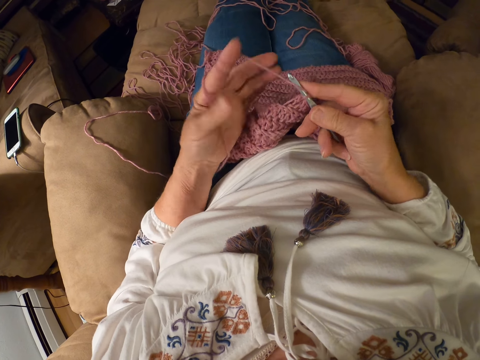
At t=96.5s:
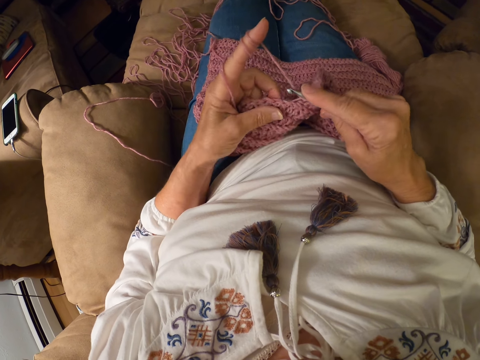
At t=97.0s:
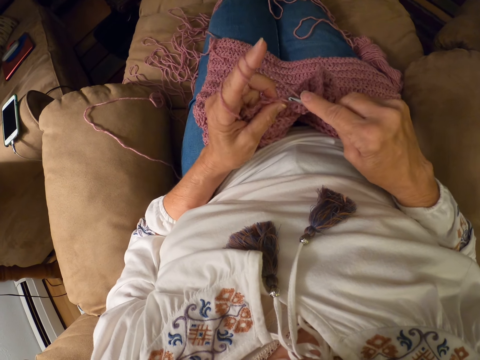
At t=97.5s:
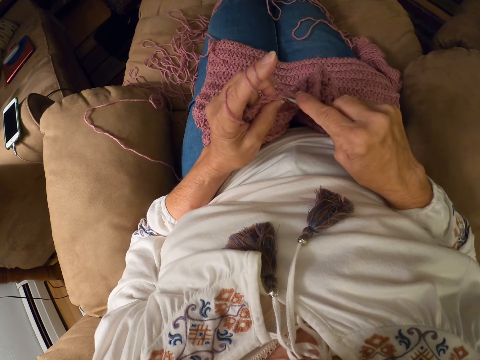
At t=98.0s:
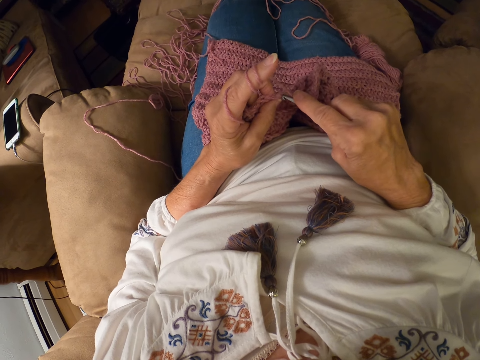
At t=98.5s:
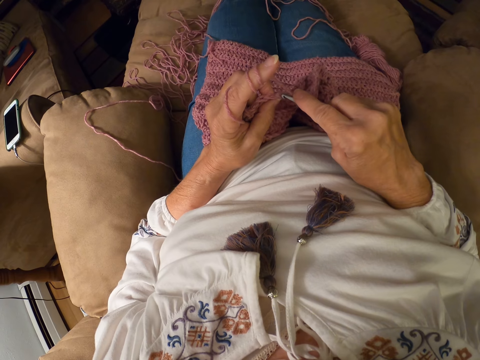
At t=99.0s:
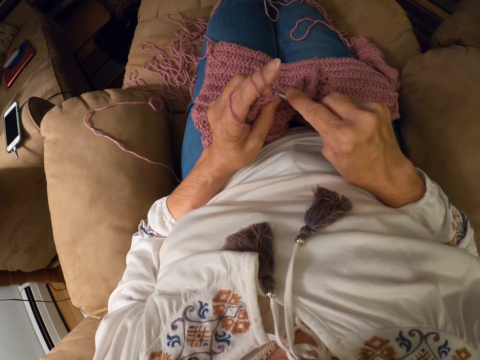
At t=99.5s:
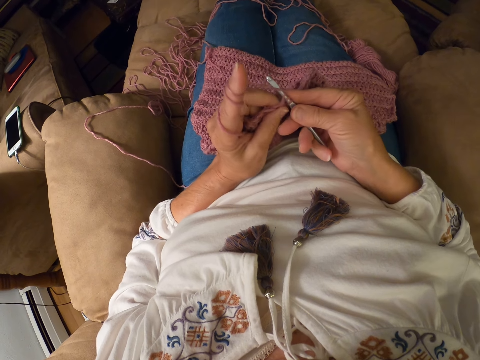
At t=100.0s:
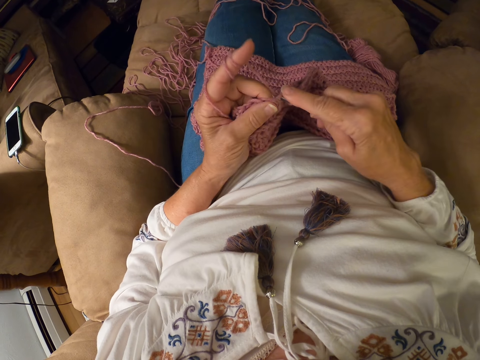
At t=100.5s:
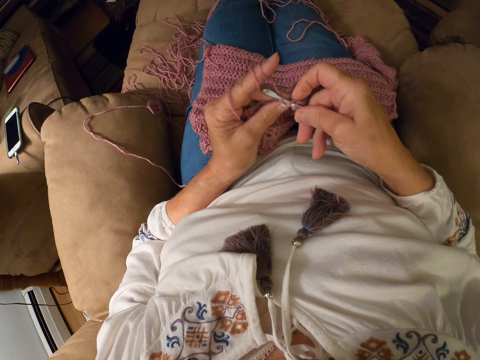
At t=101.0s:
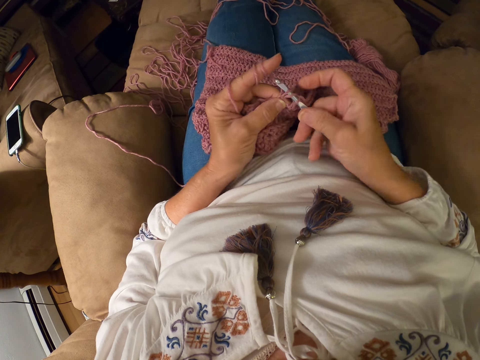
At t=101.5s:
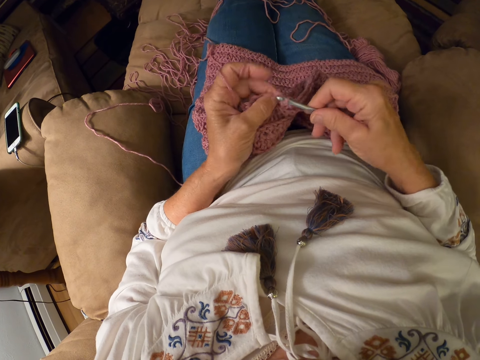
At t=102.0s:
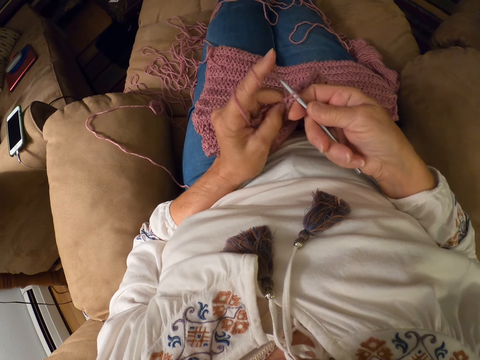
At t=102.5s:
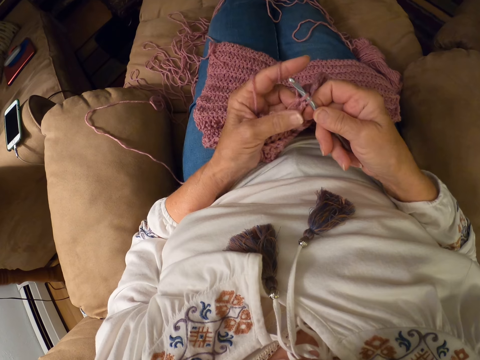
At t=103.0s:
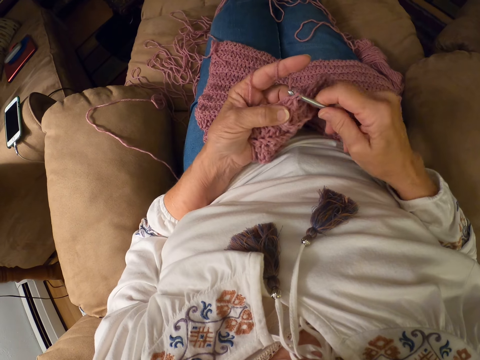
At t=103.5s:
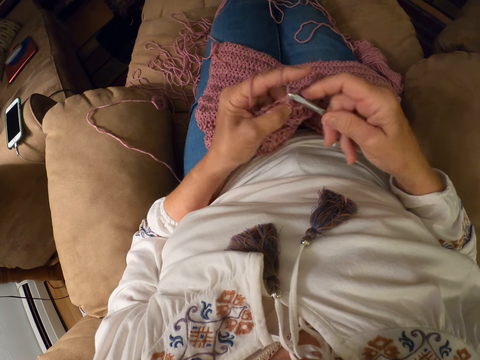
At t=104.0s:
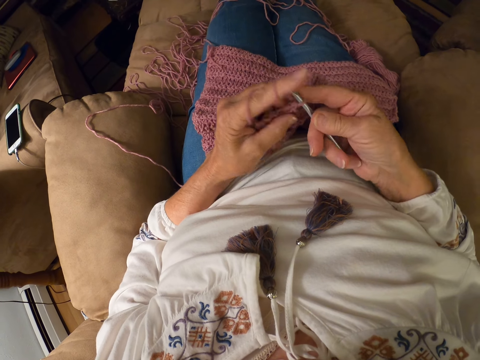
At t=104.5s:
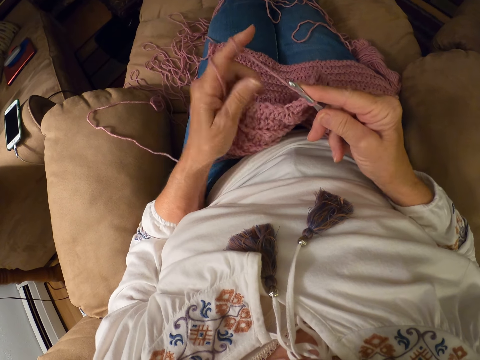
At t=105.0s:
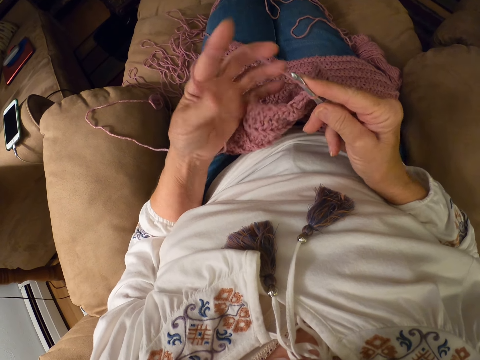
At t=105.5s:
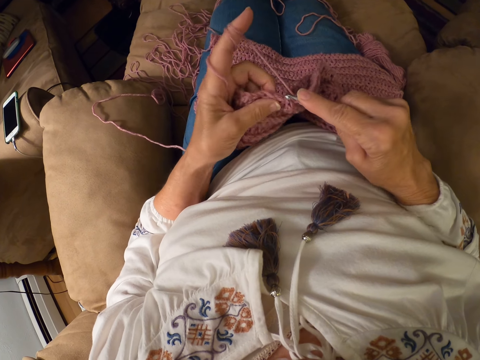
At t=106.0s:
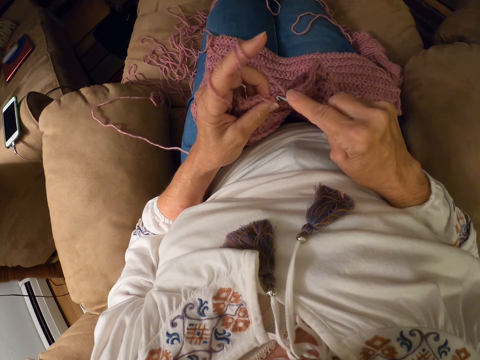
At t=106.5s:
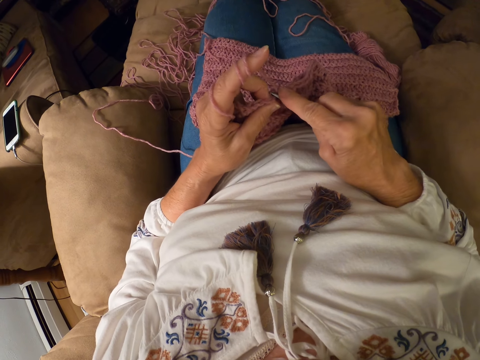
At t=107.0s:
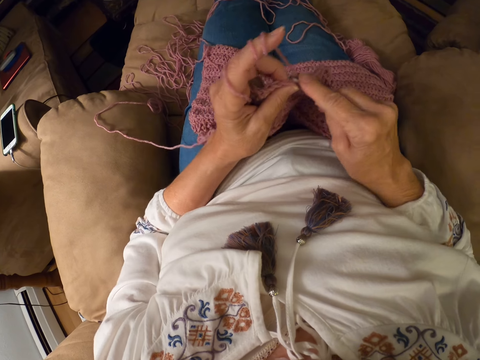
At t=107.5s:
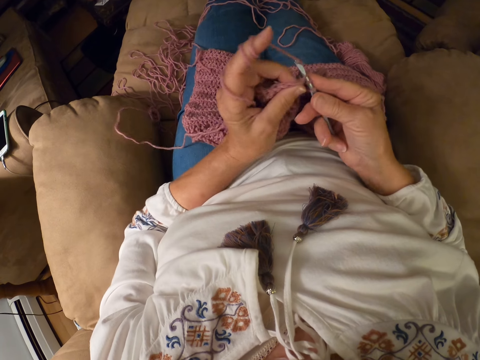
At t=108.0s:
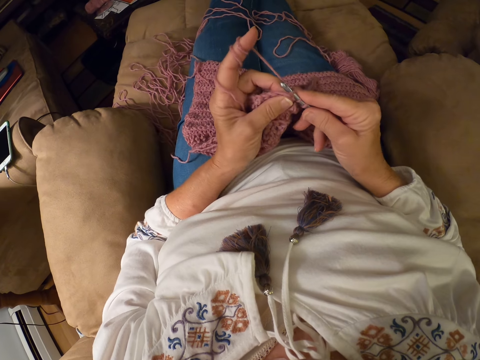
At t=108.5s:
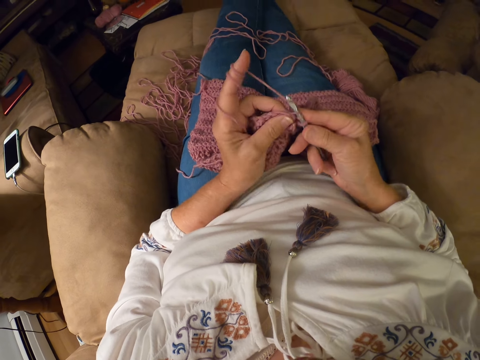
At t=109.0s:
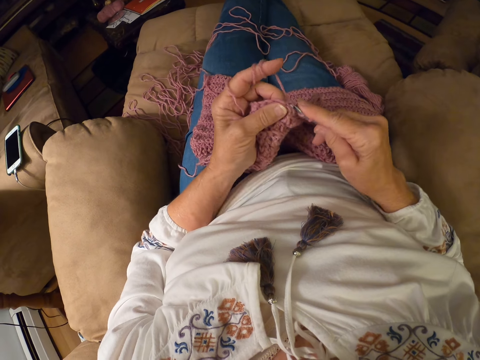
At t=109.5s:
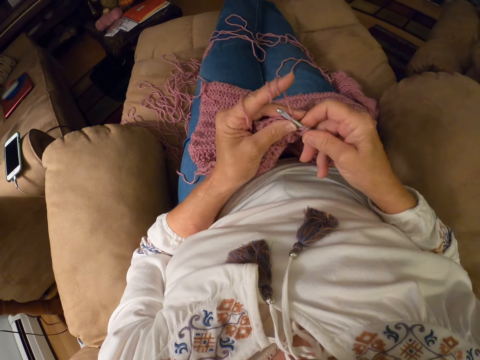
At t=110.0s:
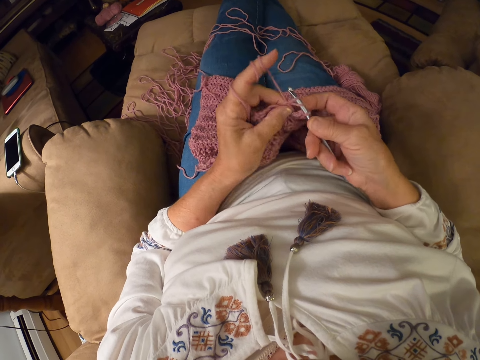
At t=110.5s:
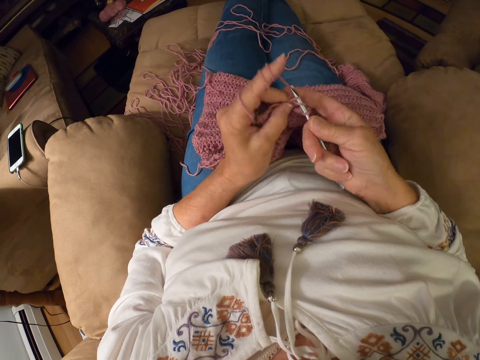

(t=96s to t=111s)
The camera wearer rolls the yarn around her left index finger. She crochets with the yarn. She rolls the yarn around her left index finger. She crochets with the yarn.

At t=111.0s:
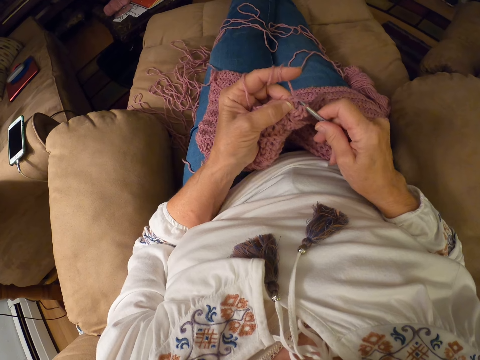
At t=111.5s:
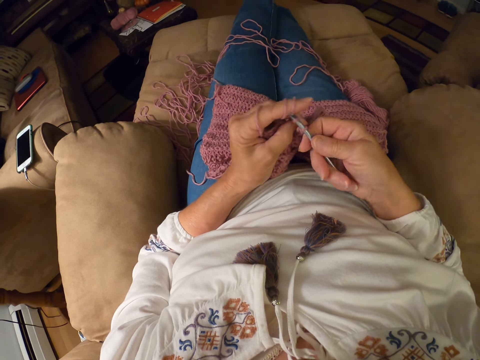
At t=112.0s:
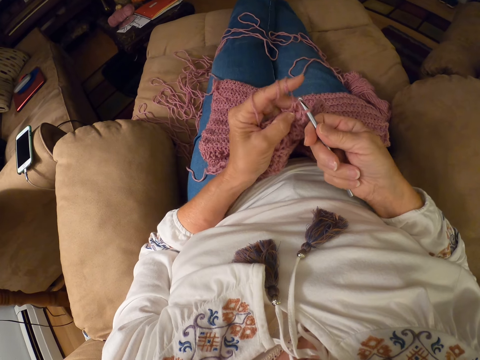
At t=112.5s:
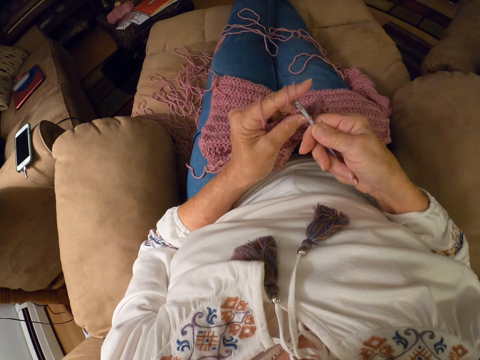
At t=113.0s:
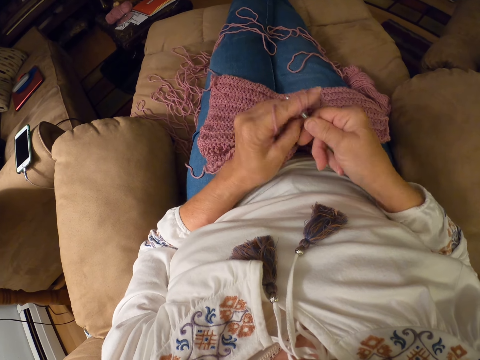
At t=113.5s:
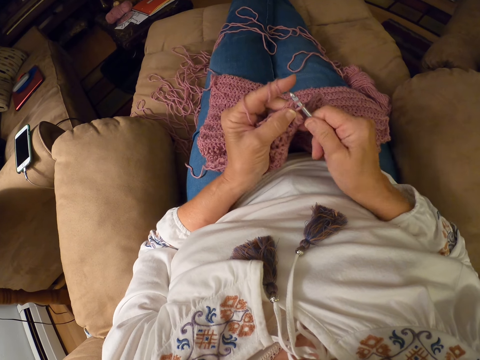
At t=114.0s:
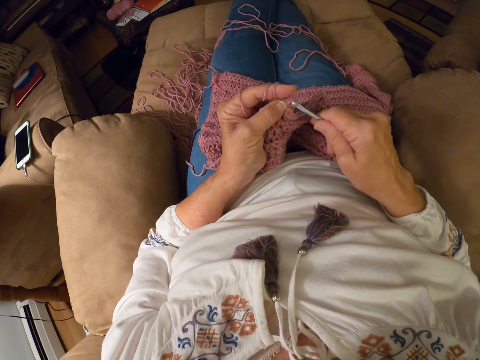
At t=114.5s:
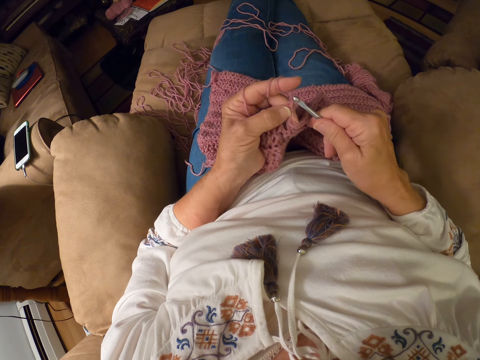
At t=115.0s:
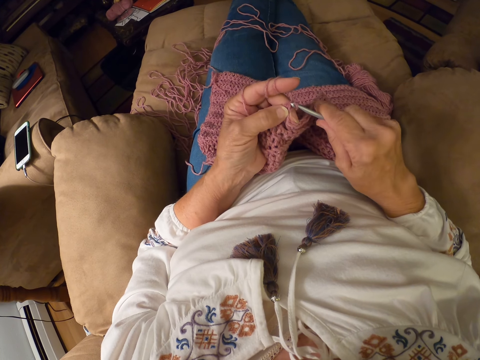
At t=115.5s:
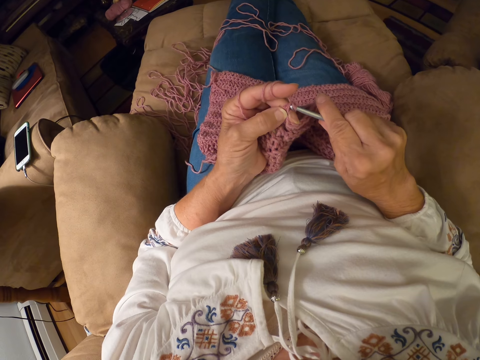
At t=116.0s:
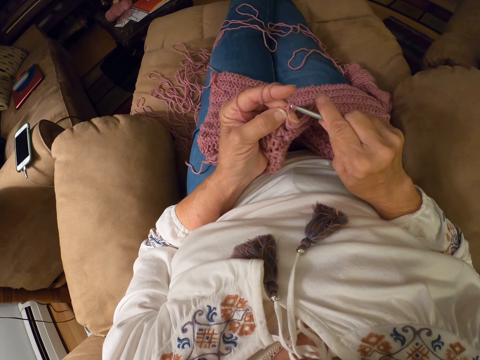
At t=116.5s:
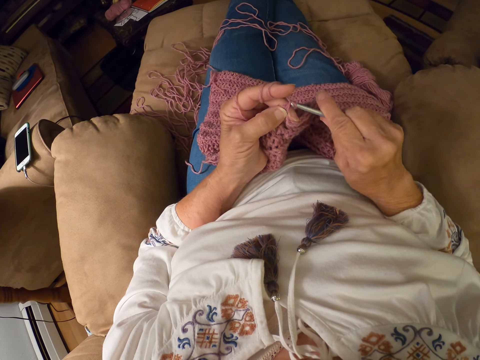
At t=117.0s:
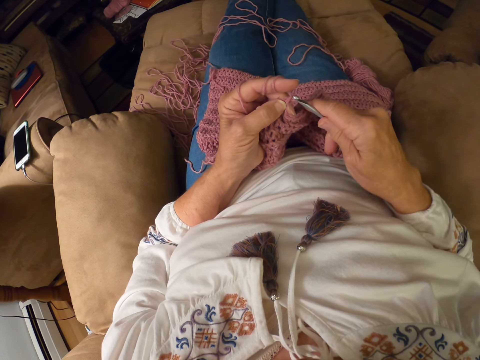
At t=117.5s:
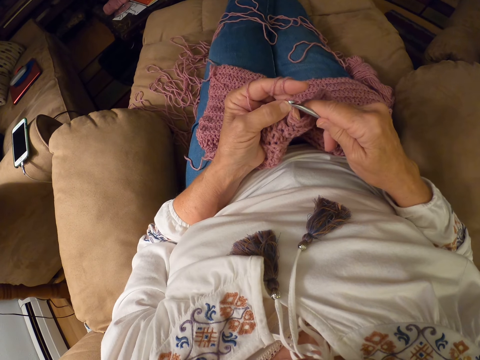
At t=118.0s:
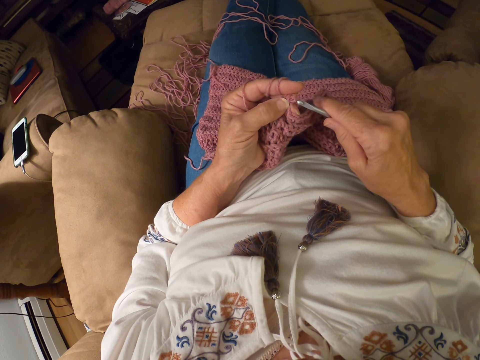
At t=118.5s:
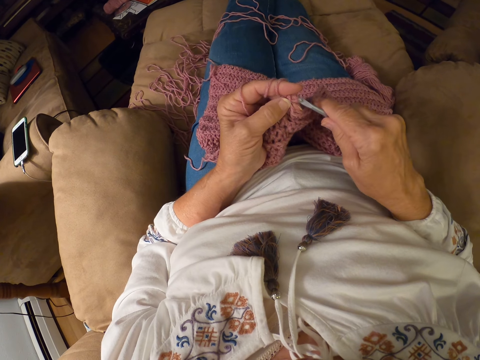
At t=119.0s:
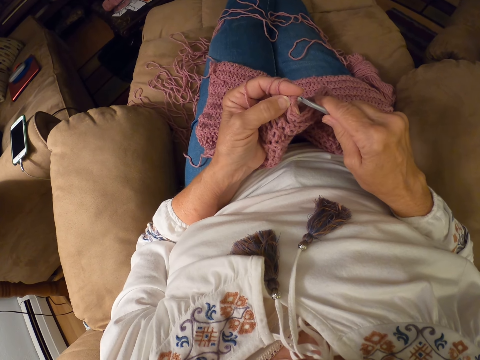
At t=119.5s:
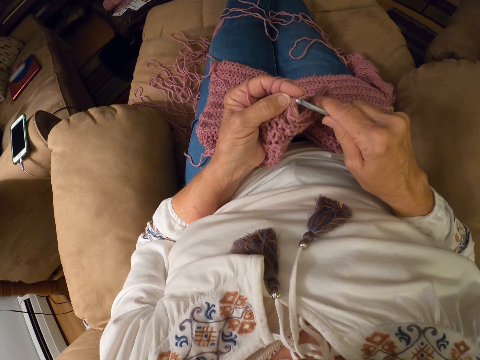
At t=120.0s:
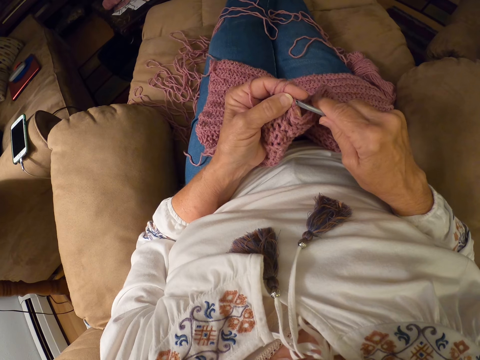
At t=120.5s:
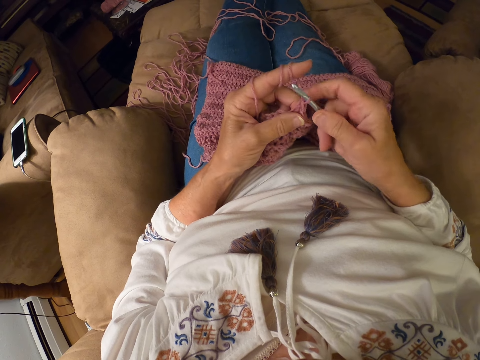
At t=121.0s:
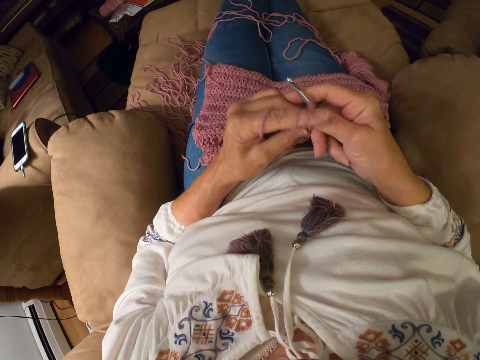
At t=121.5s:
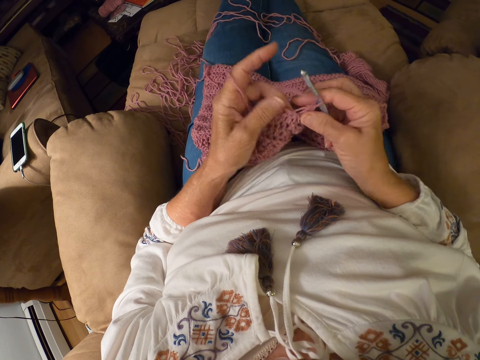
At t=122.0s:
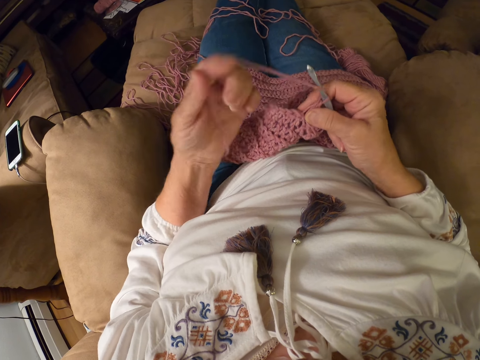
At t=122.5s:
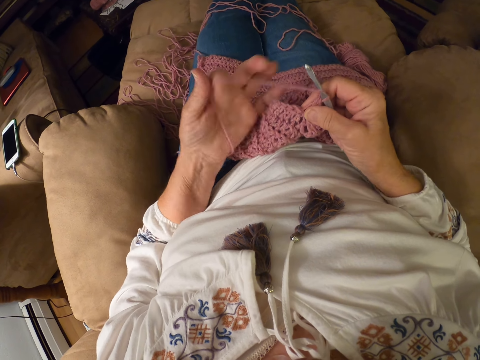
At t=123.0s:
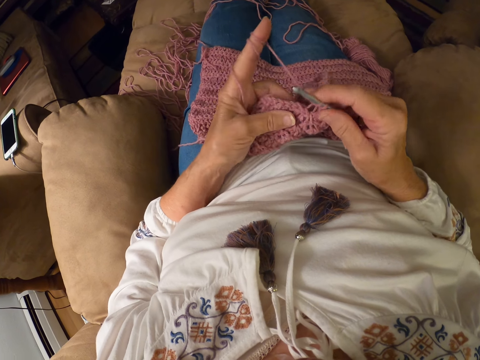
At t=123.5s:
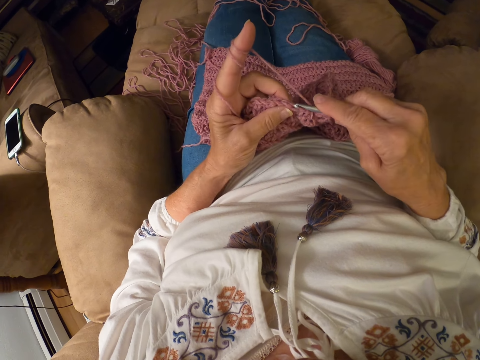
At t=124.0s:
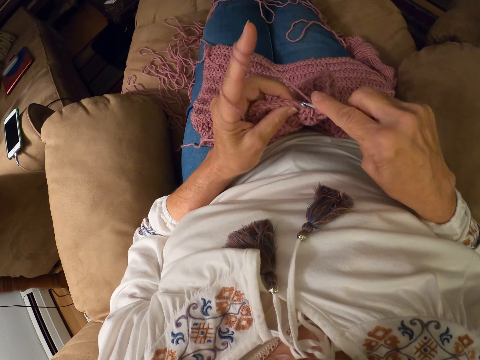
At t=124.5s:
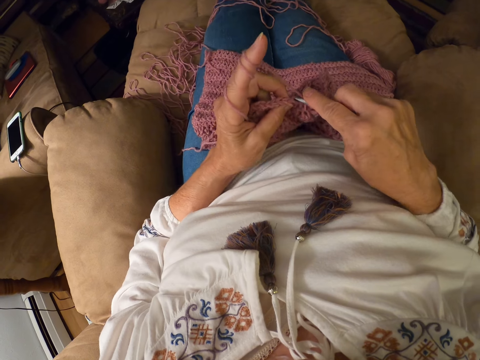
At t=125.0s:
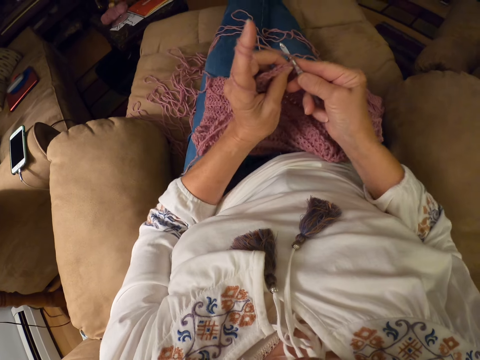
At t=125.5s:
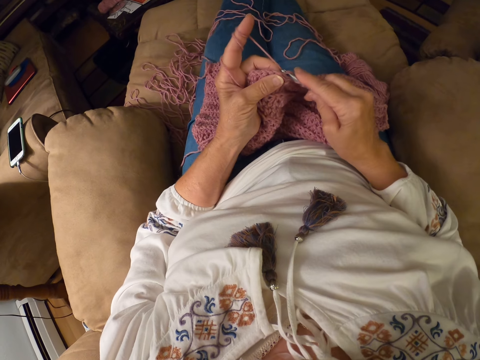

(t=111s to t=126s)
The camera wearer knits. She rolls the yarn around her left index finger. She crochets with the yarn.
